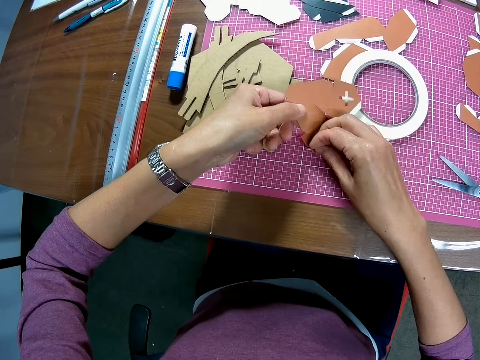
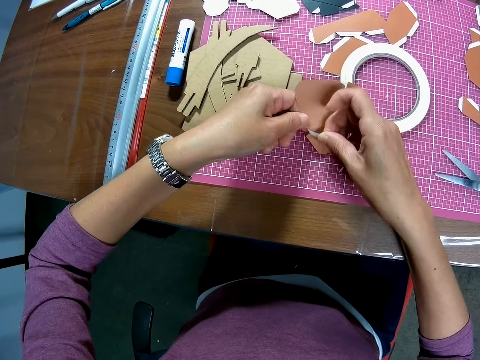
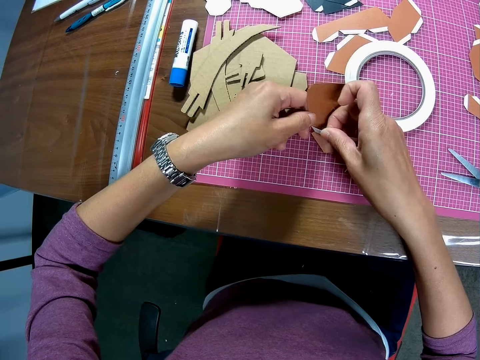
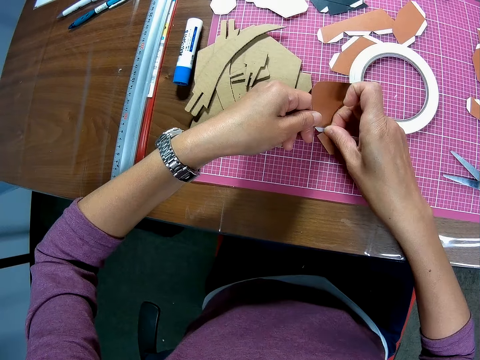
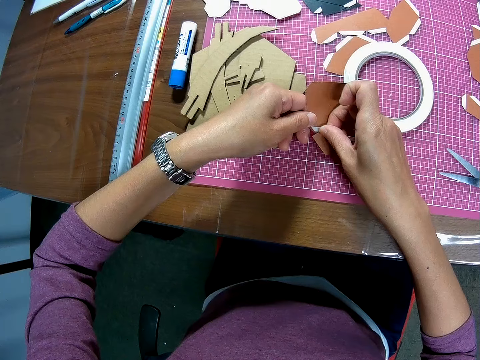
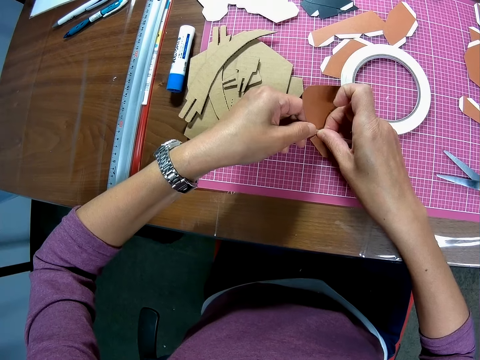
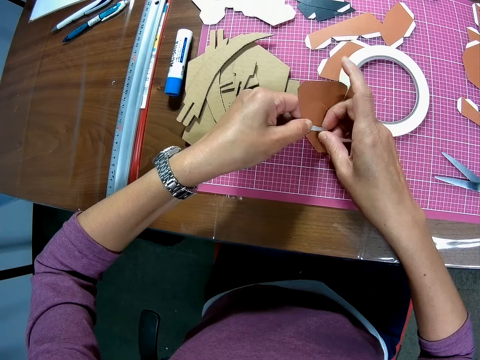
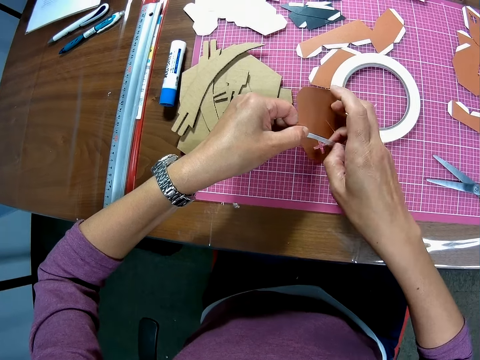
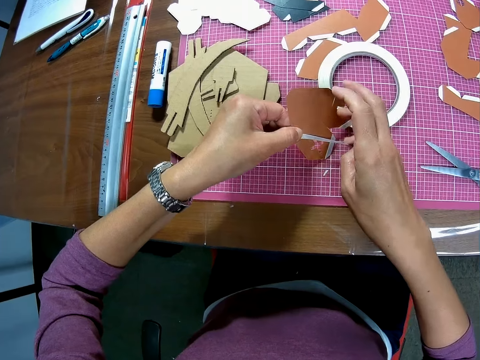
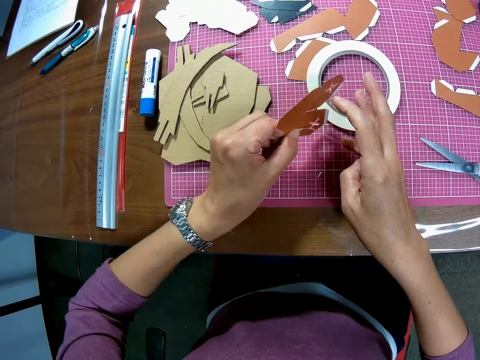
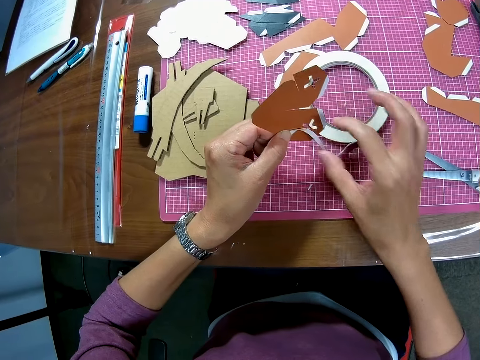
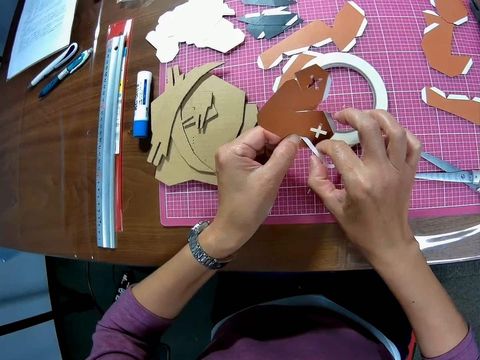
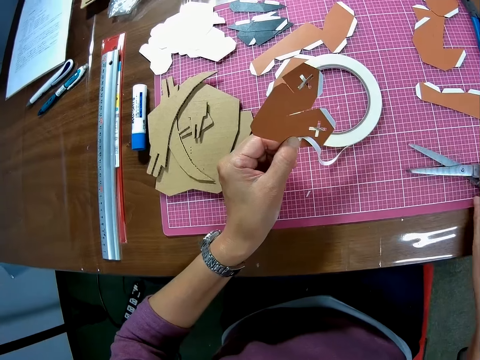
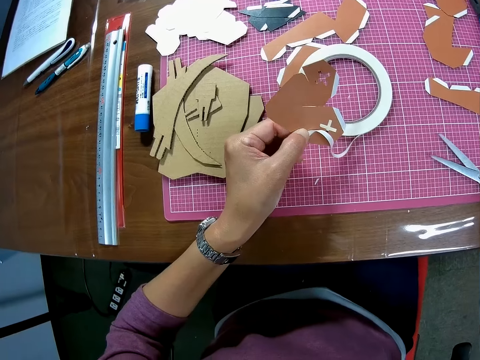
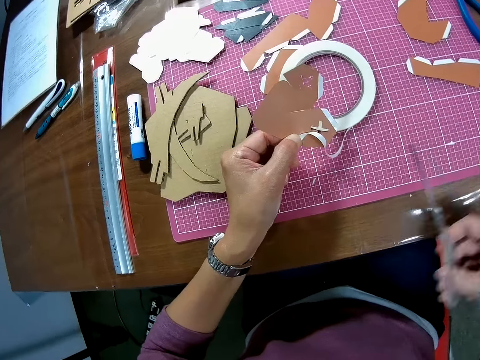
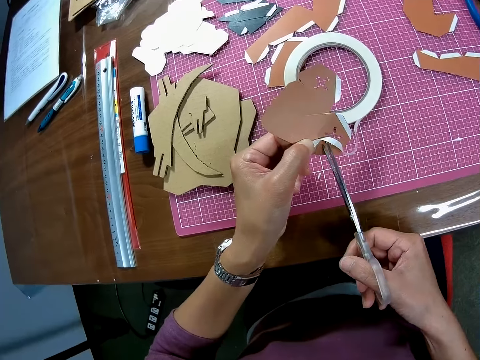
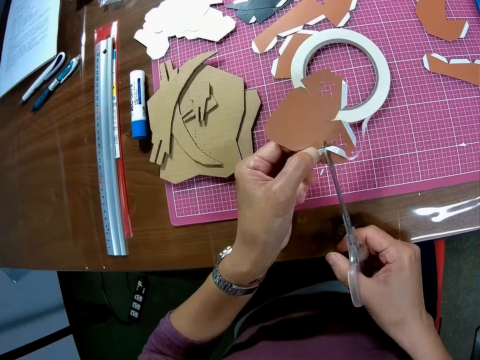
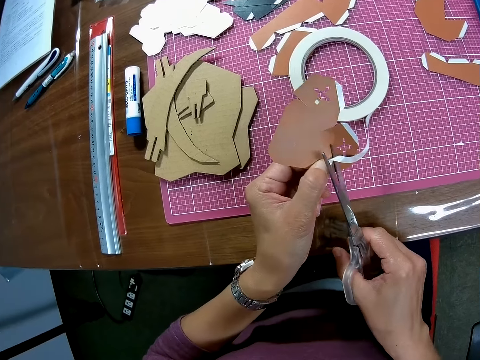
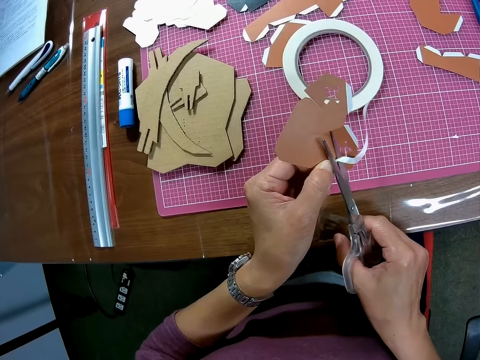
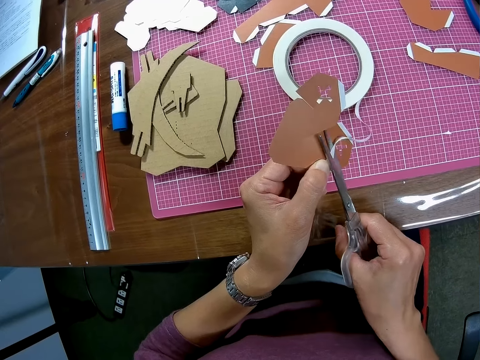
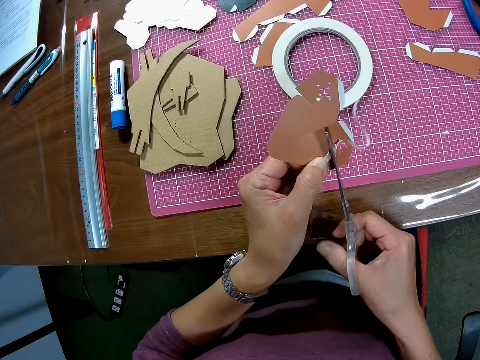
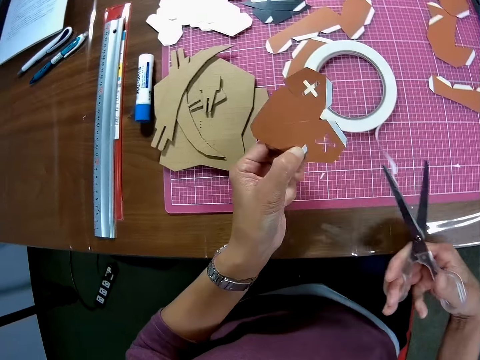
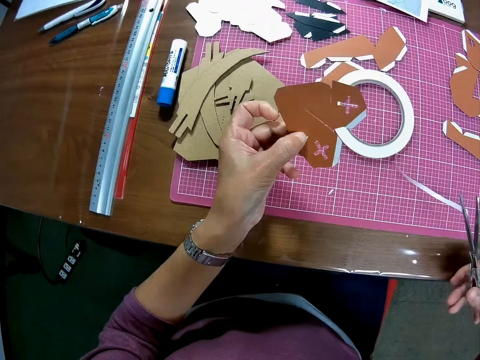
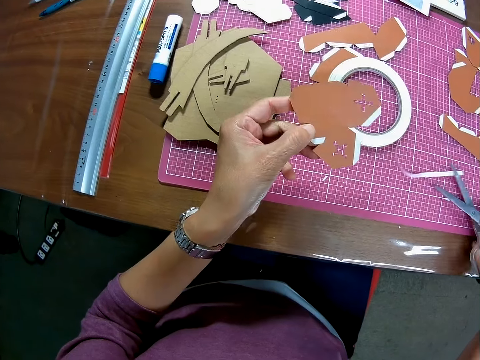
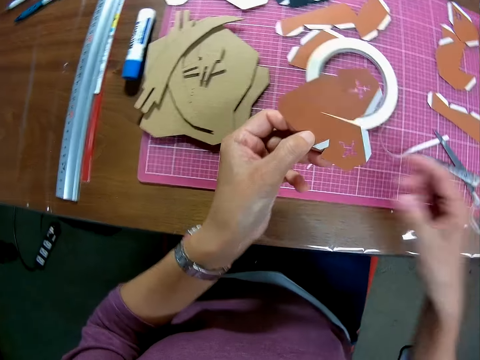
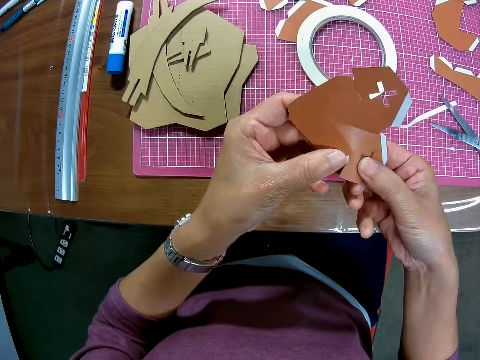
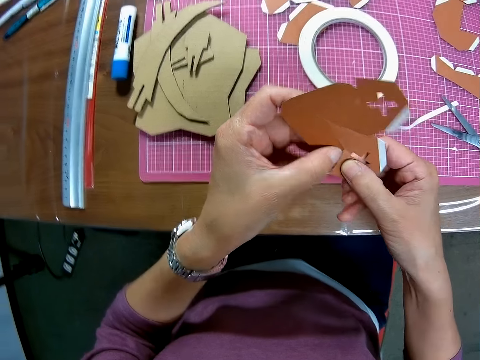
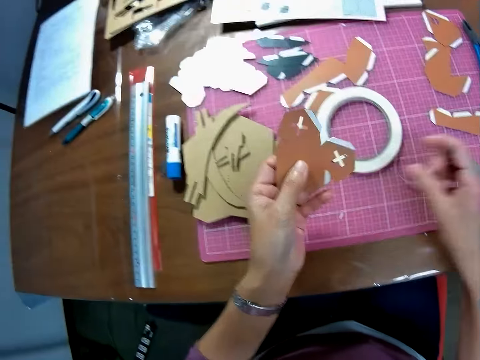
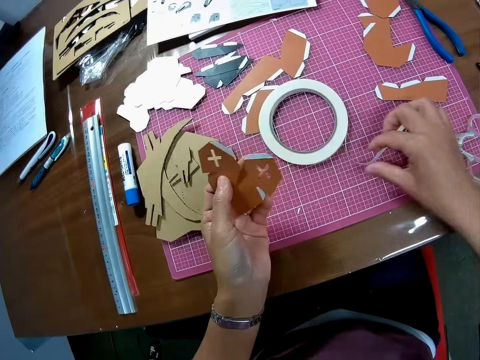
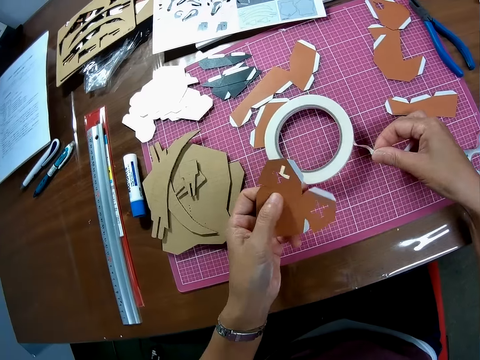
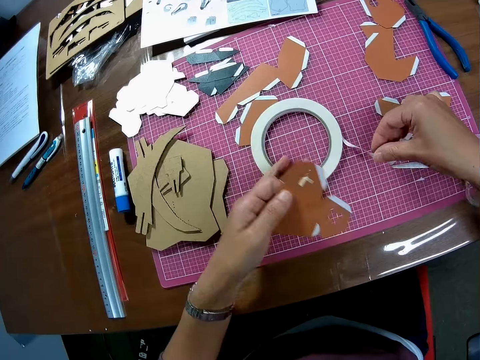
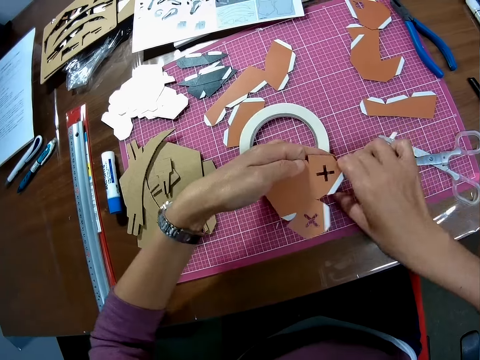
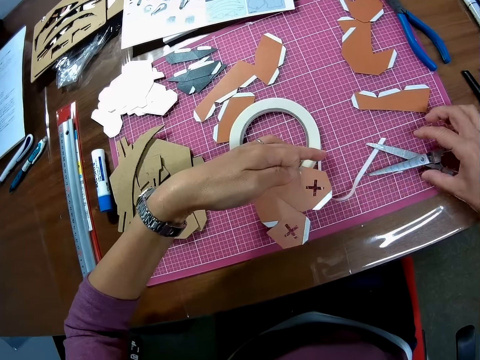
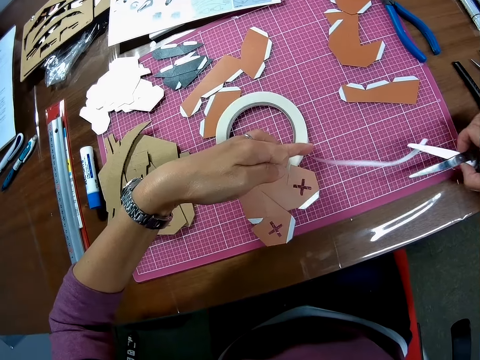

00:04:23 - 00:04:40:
The camera wearer tapes the edge of the paper with the tape on his right hand. He picks up the scissors with his right hand on the cutting mat on the table. He cuts the tape with the scissors. He drops the scissors with his right hand on the cutting mat on the table. He touches the paper with his right hand. He picks up the tape. He removes the tape from the scissors.

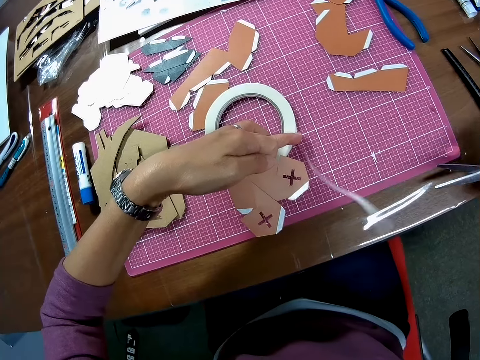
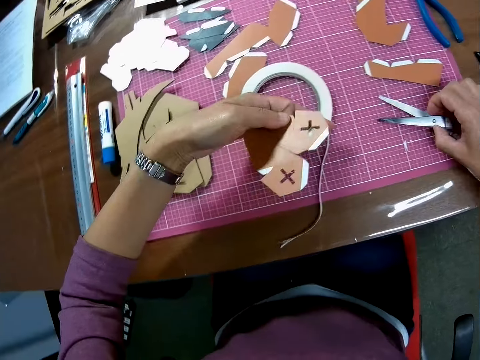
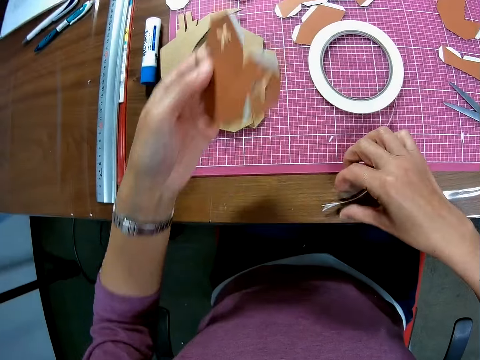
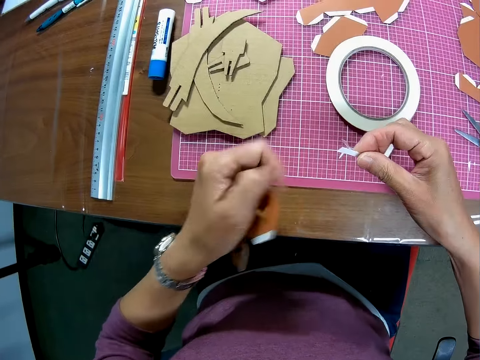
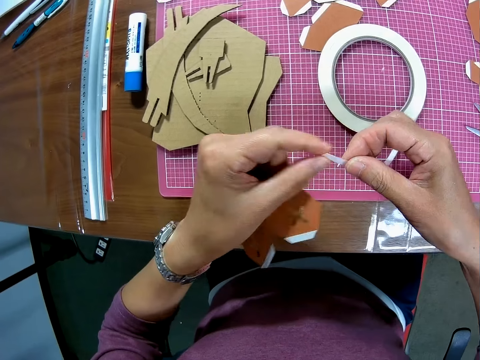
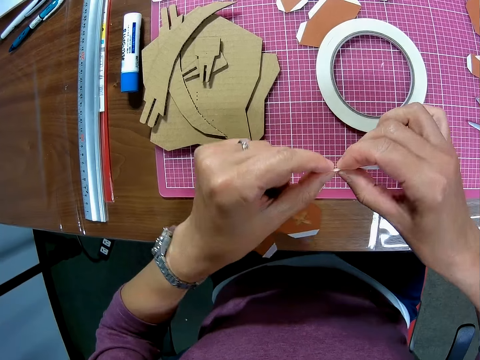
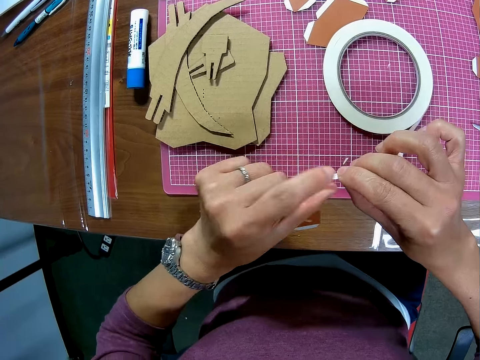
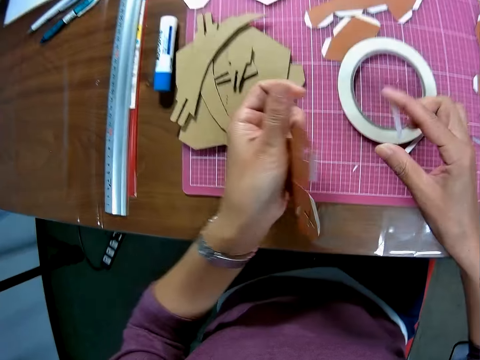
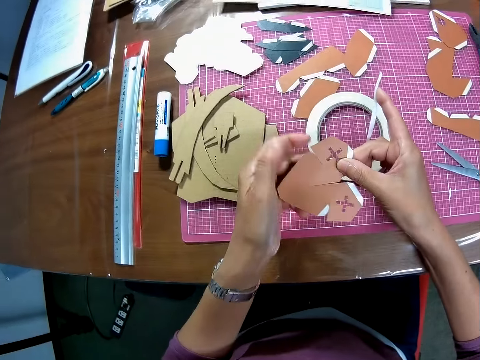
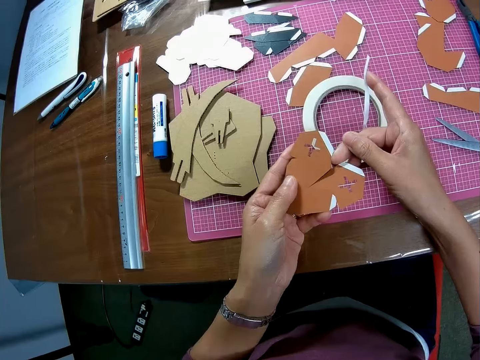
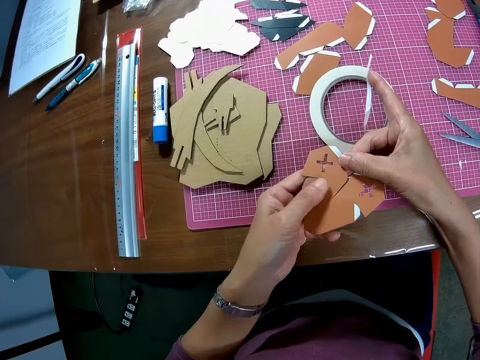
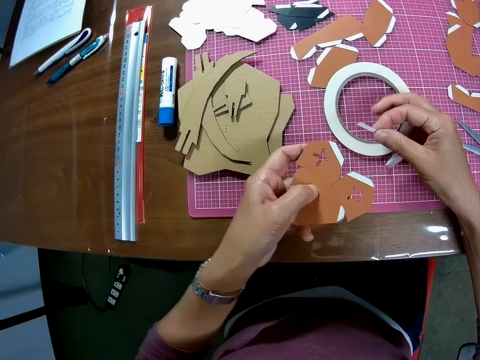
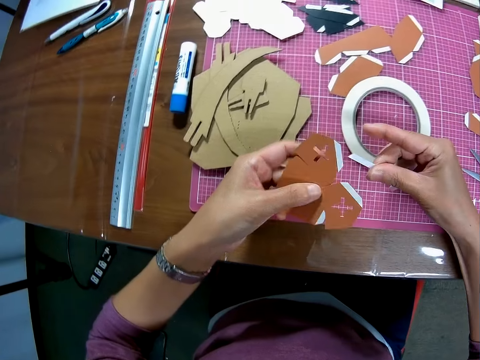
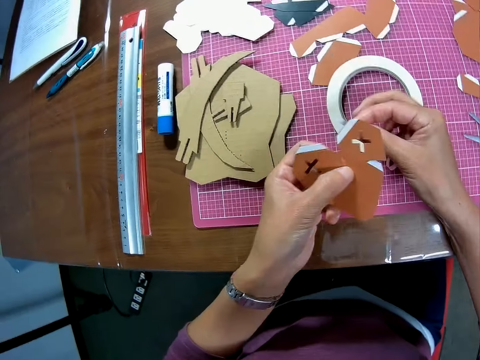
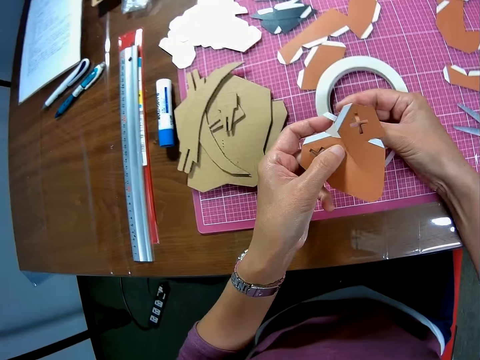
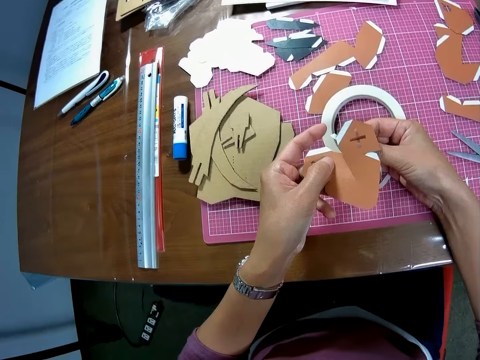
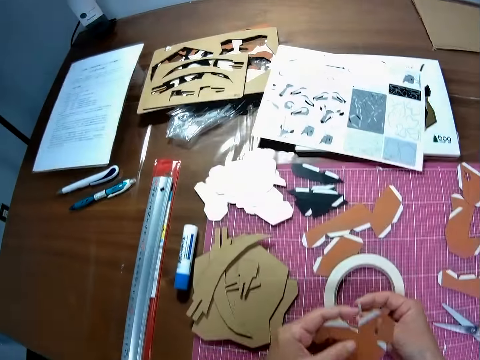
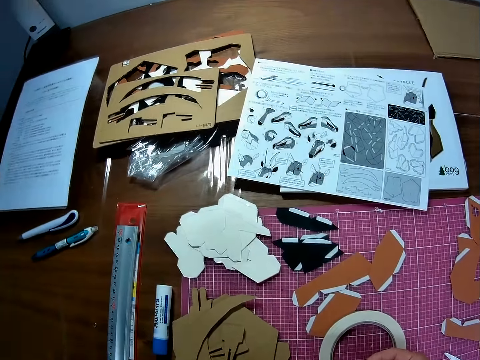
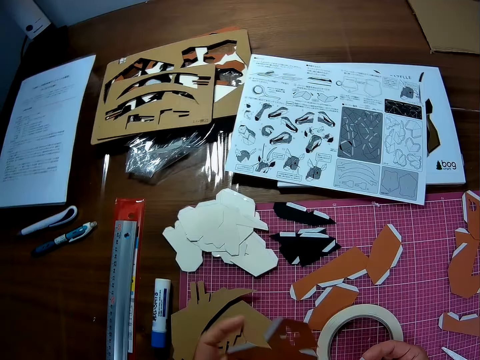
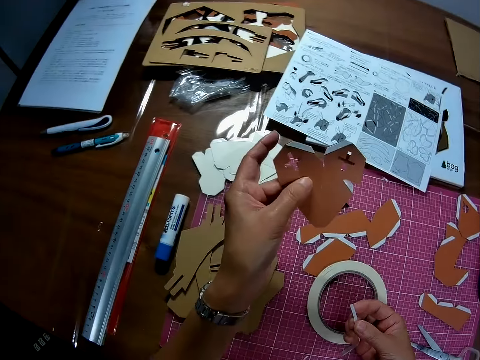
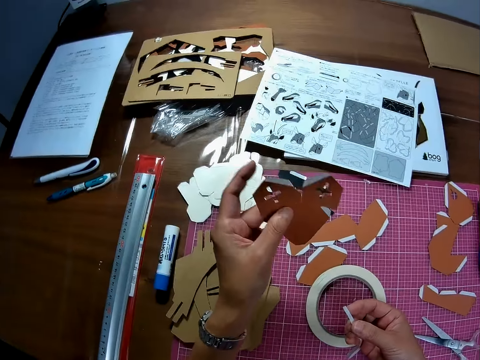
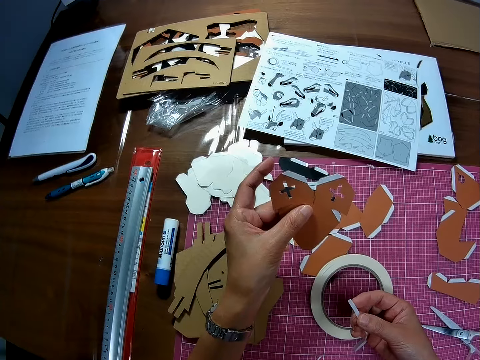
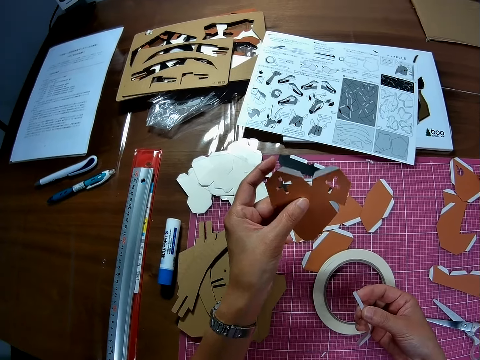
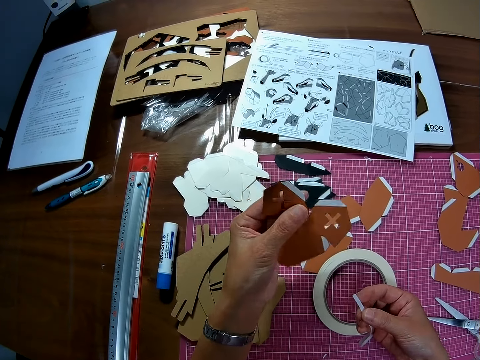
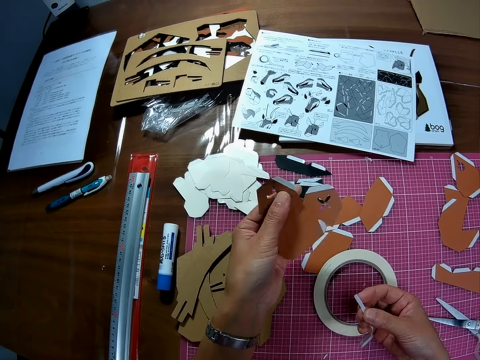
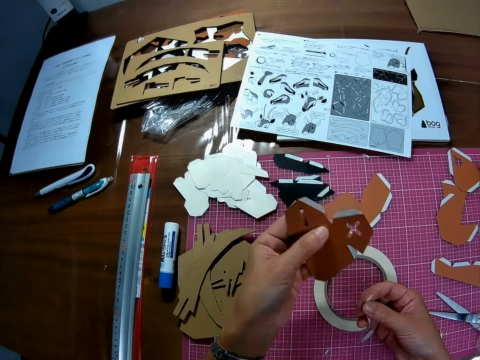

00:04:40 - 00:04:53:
The camera wearer puts the pair of scissors on the table. He picks up the tape on the cutting mat on the table with his right hand. He smoothens the tip of the tape with his left hand. He looks at the drawings on the paper.
